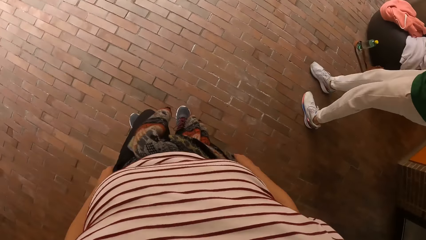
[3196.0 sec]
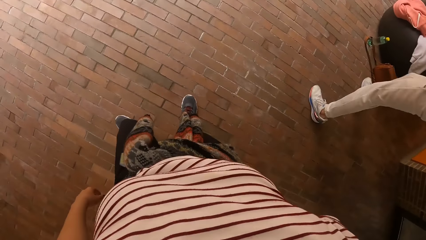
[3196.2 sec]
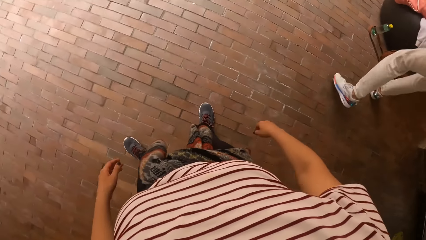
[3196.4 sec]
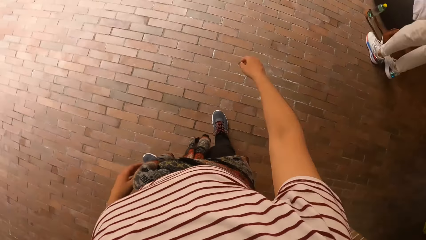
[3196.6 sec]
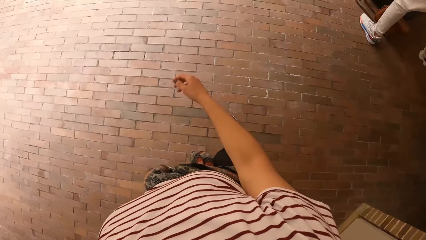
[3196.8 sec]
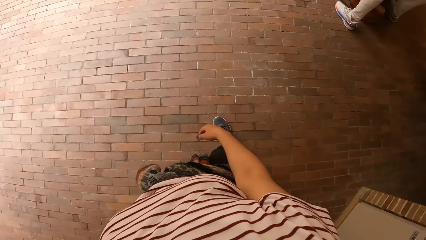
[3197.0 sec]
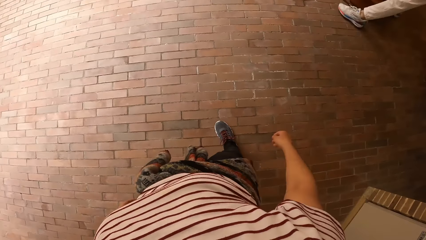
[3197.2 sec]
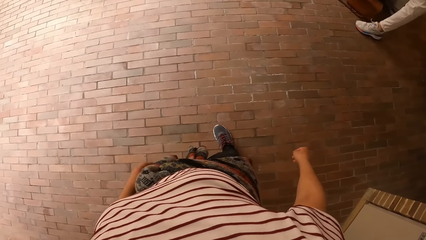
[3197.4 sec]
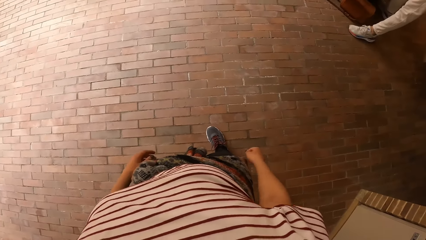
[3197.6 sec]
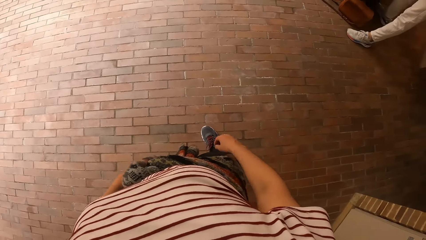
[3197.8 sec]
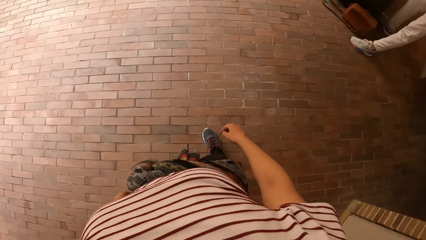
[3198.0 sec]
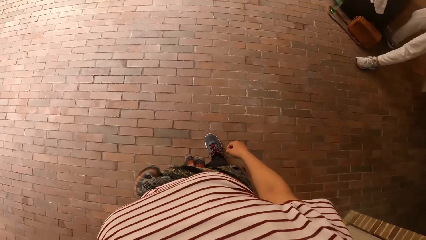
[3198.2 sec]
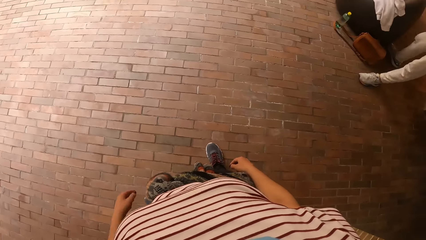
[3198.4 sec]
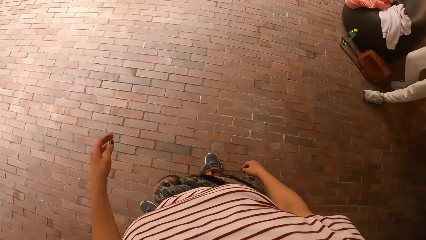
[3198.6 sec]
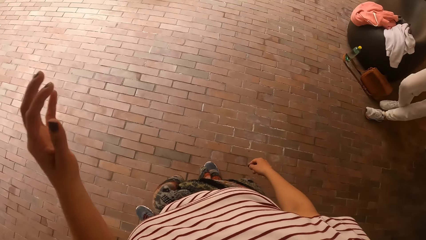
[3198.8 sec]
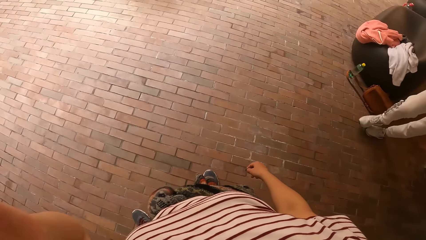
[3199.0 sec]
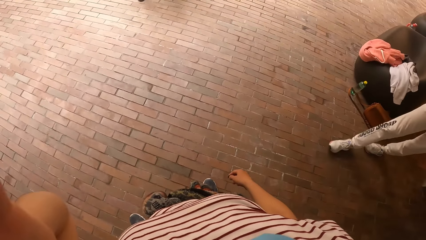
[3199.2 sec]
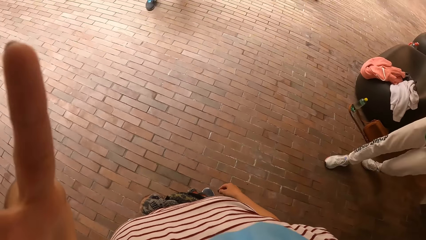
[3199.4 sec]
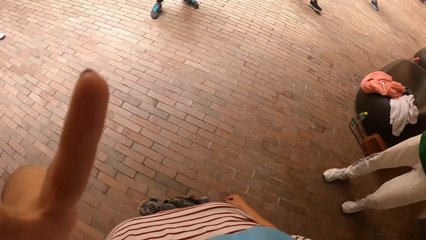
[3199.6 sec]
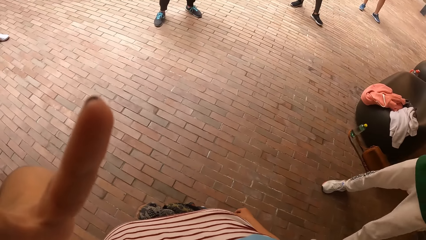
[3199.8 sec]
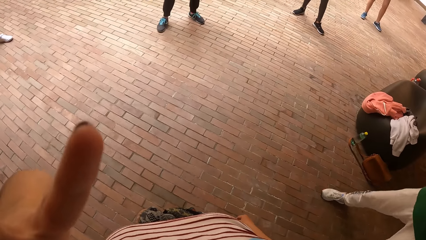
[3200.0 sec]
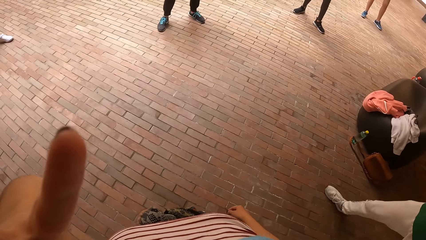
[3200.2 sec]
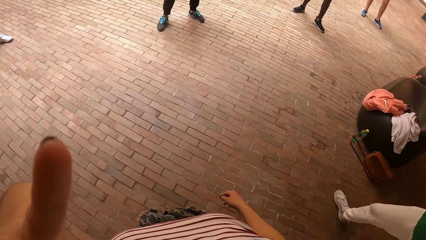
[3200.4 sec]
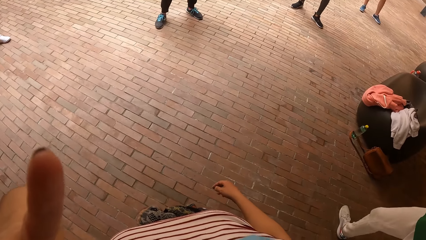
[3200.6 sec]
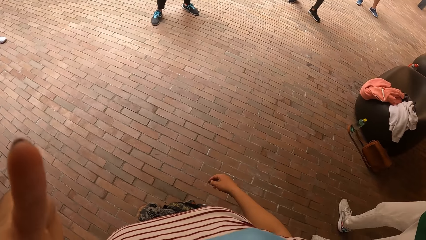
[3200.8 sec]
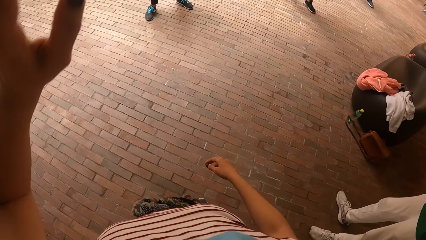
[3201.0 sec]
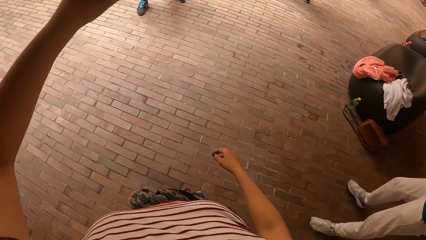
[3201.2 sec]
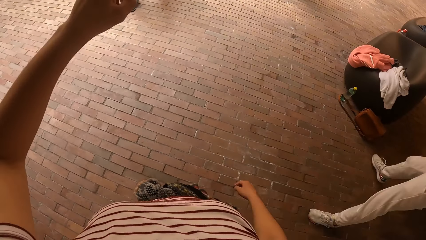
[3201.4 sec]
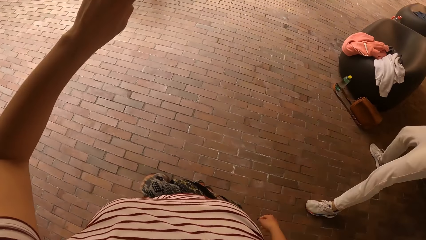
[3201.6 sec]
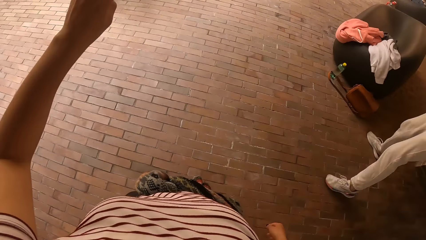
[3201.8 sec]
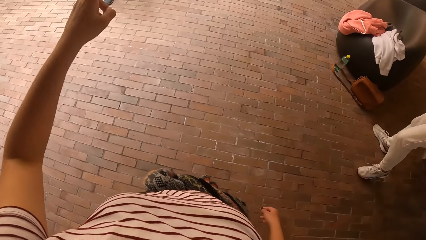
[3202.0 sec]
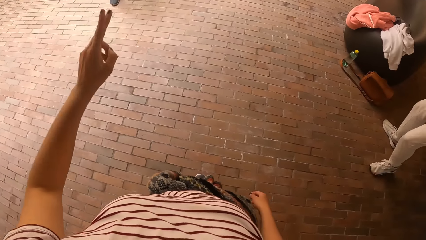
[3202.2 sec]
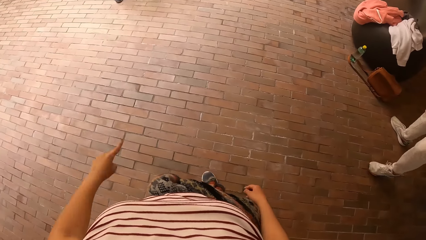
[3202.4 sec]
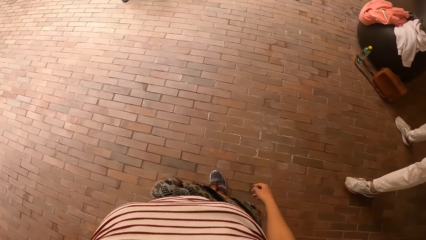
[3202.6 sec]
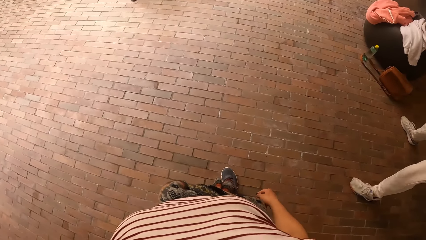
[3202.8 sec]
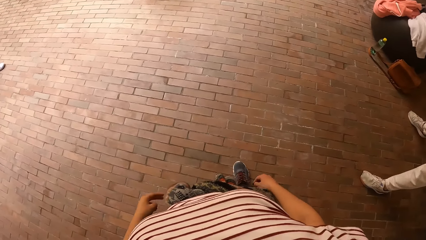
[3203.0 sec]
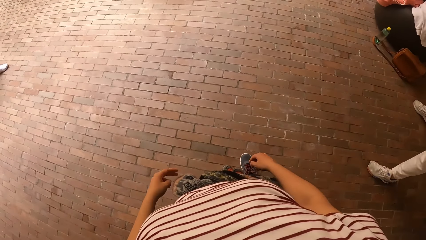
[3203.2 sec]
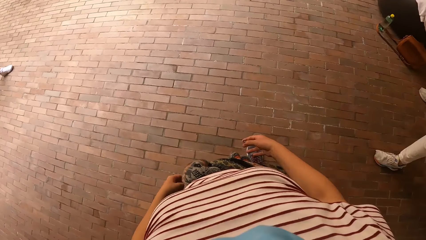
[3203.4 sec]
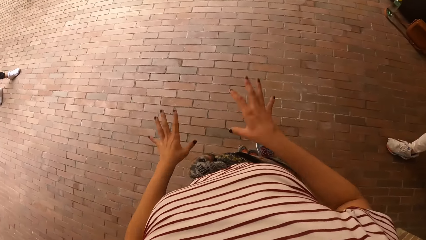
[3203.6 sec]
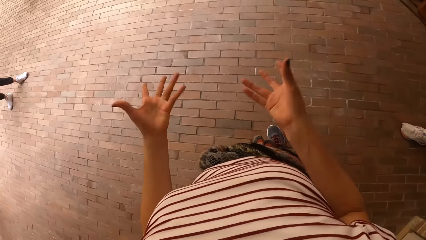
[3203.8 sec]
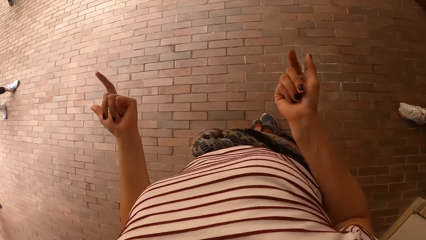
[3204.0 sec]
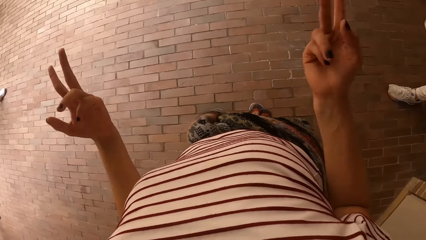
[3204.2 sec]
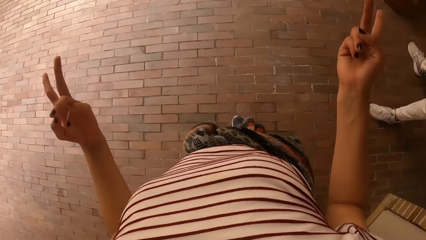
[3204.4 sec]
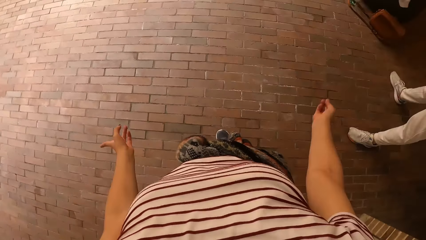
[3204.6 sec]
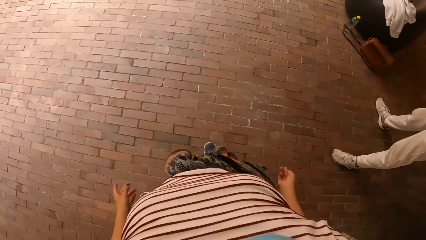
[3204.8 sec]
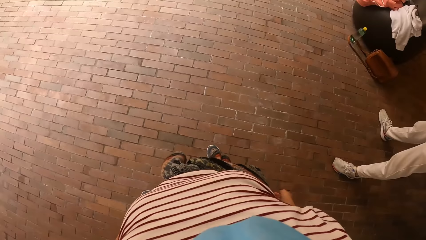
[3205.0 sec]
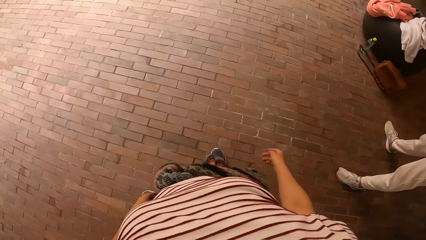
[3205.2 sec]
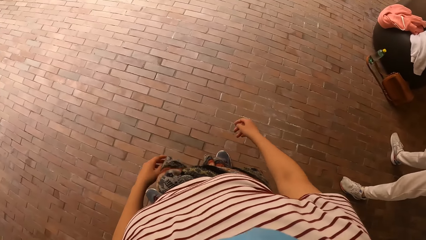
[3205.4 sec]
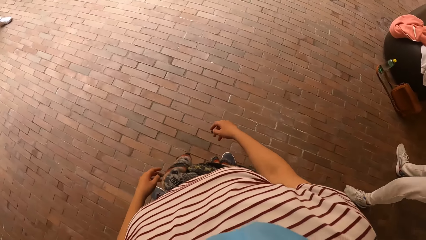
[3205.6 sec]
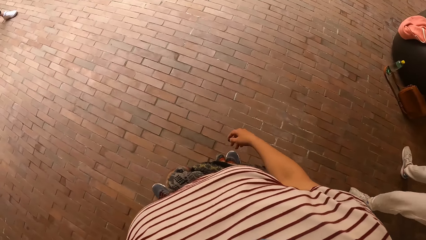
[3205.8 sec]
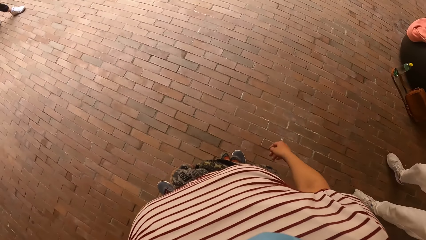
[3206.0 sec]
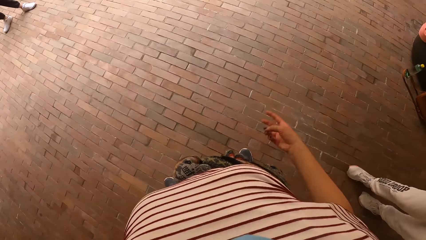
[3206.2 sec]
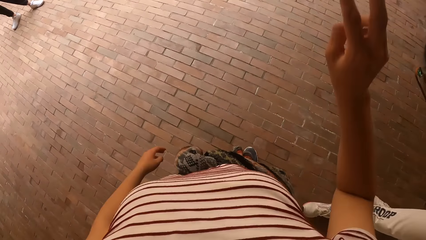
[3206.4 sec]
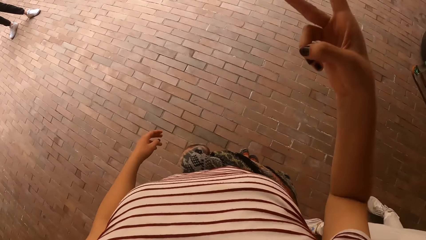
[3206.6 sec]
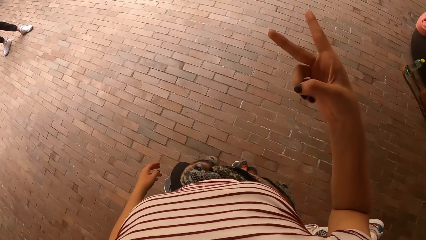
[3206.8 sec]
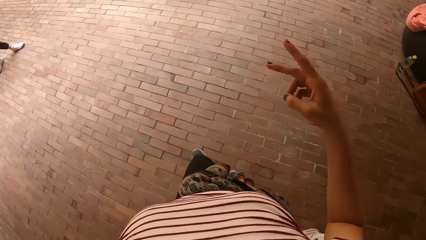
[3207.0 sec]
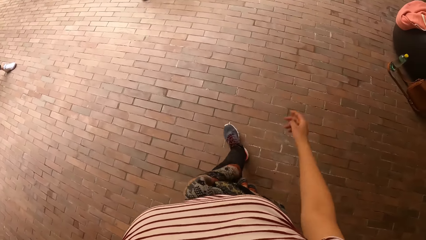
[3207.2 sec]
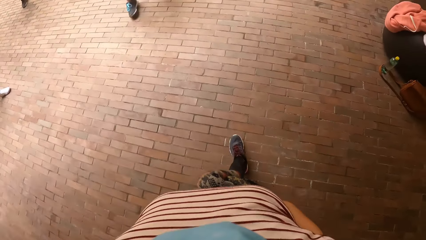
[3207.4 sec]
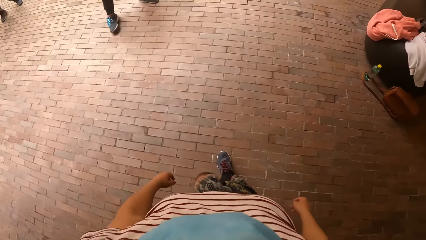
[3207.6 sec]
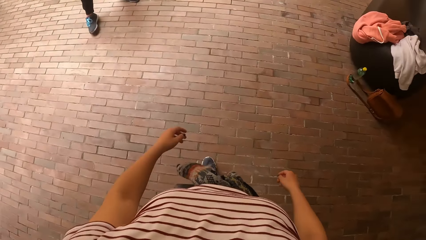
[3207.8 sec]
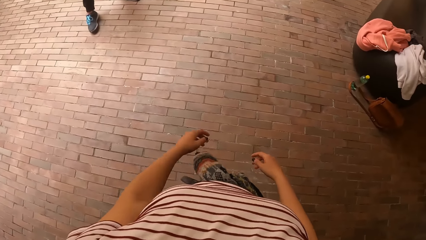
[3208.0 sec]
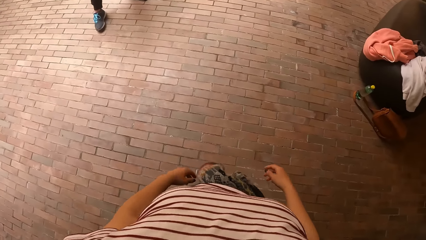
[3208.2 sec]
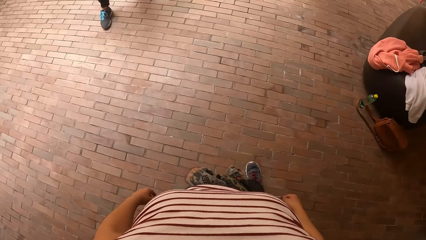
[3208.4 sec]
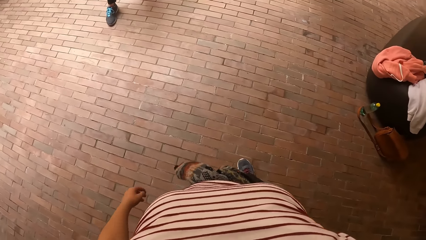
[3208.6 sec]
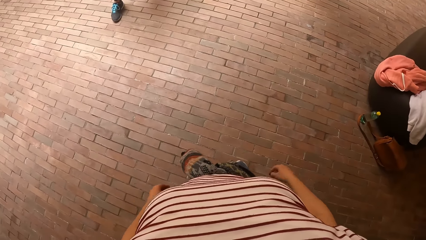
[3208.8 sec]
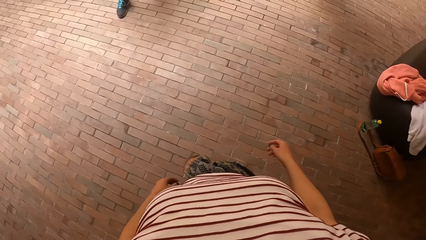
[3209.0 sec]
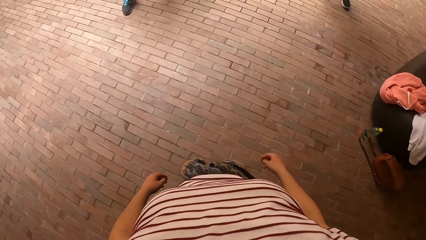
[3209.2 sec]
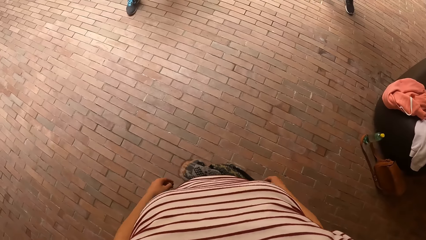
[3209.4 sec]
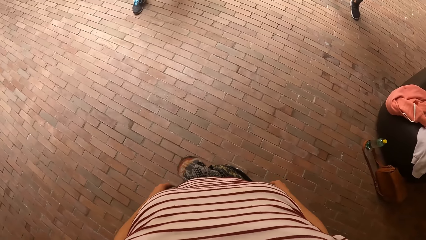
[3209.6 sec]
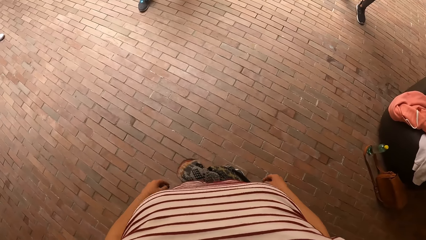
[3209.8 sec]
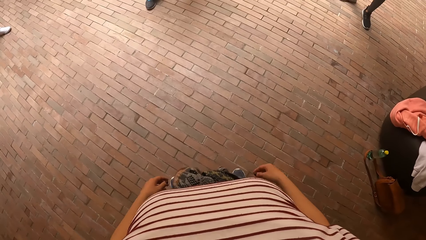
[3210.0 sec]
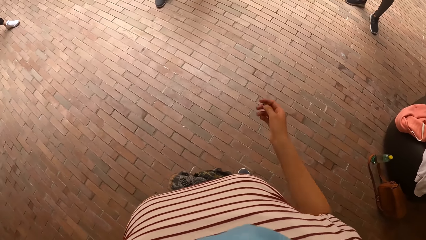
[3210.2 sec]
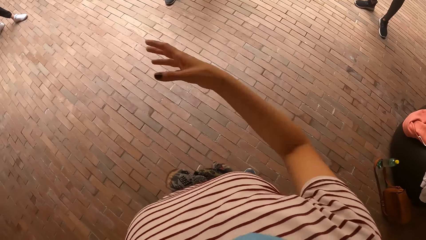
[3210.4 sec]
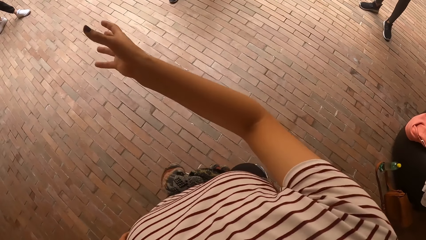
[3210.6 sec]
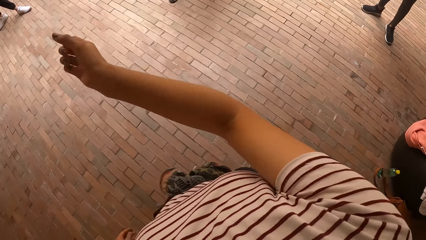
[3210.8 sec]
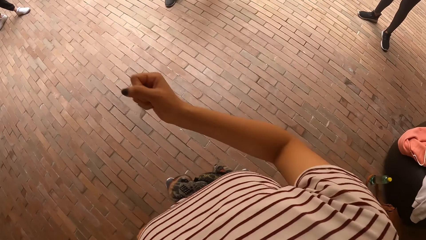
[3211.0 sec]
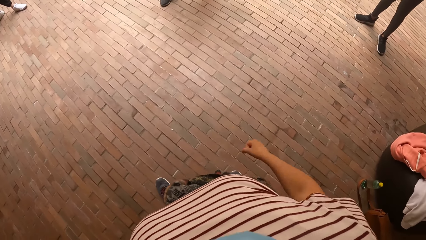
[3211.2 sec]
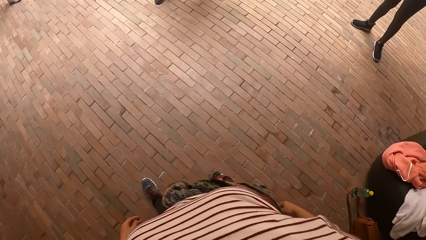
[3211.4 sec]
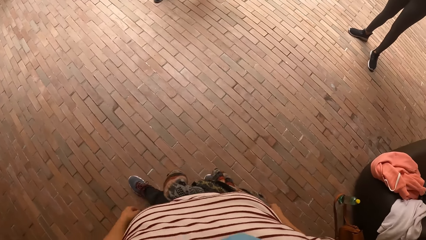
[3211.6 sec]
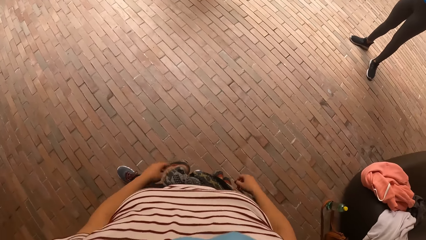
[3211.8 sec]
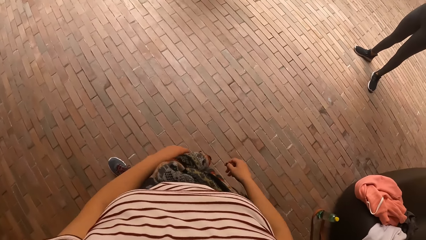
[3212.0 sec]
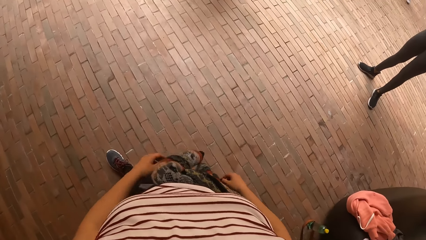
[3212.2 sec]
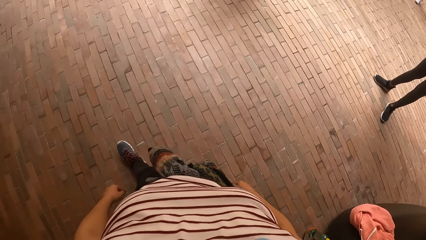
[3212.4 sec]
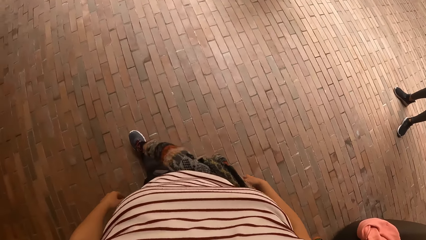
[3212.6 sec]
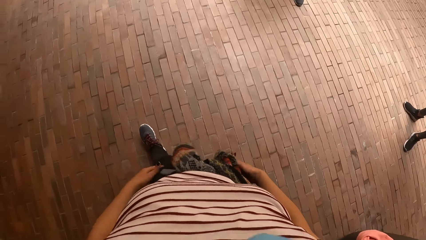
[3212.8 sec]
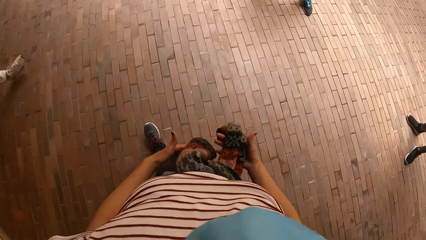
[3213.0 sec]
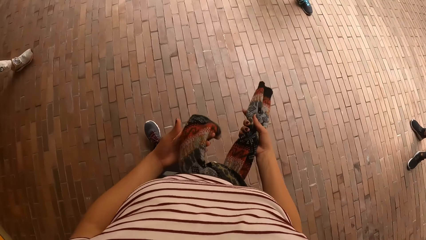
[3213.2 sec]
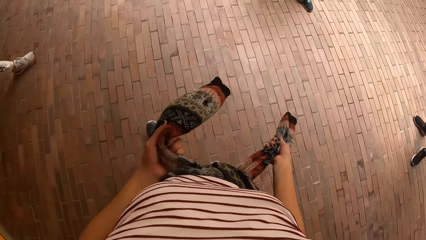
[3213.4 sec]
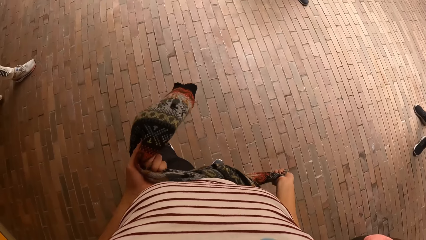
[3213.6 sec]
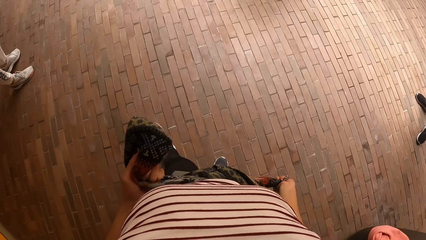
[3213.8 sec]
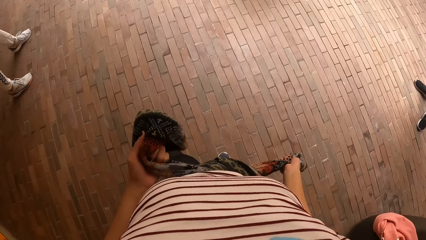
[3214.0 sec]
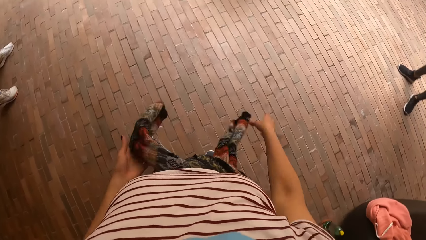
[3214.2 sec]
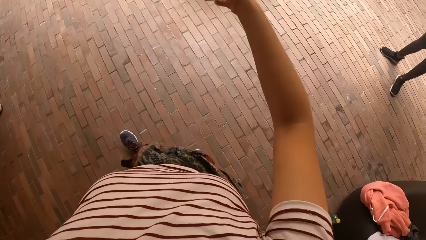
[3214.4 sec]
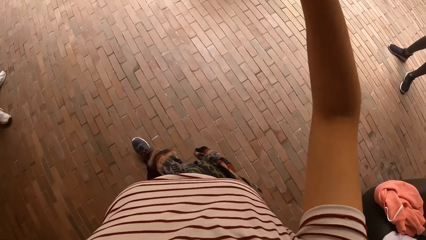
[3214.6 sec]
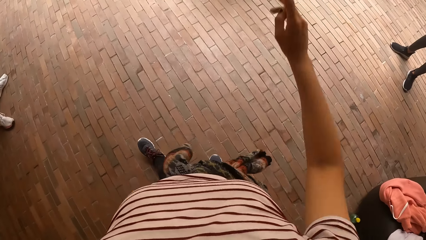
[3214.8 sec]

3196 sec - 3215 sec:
The camera wearer touches her face with her left hand. She fastens the cardigan on her waist with both hands.
